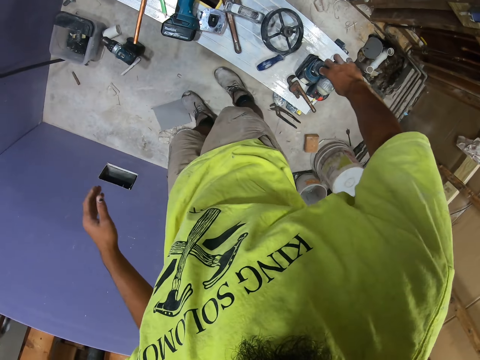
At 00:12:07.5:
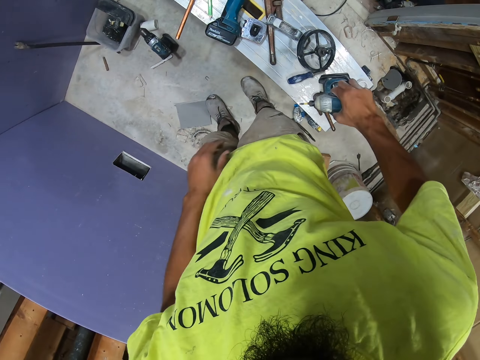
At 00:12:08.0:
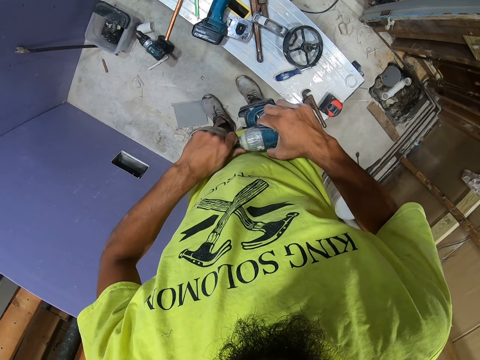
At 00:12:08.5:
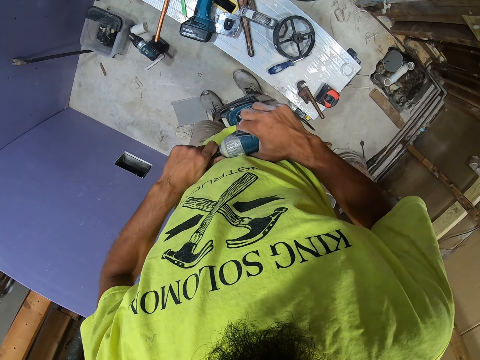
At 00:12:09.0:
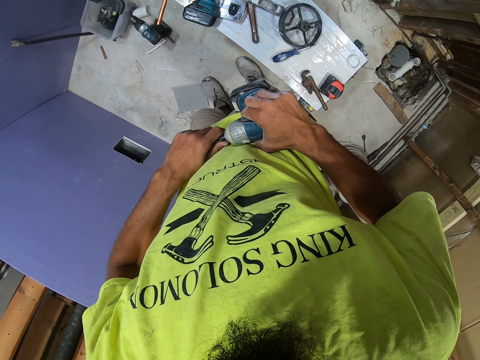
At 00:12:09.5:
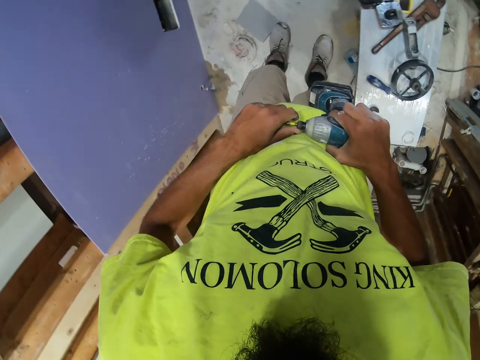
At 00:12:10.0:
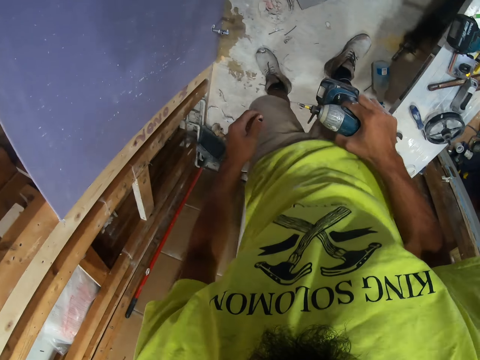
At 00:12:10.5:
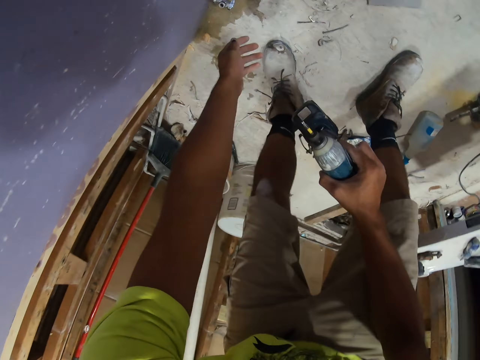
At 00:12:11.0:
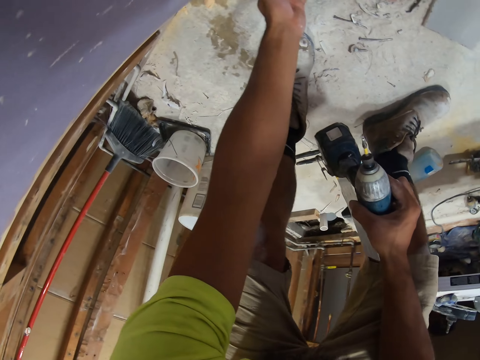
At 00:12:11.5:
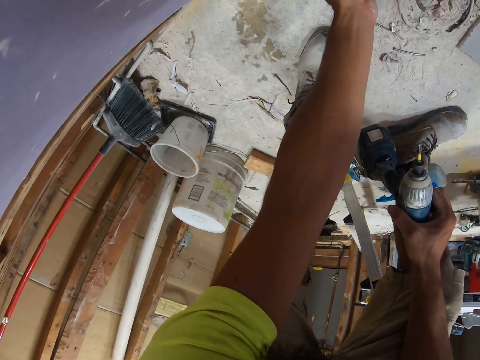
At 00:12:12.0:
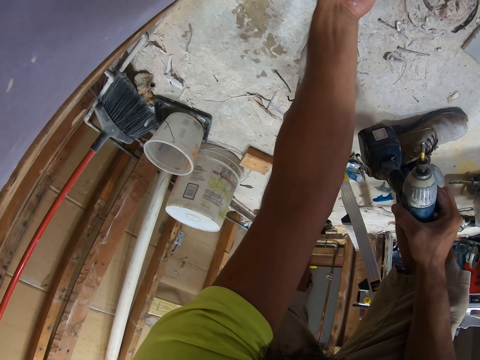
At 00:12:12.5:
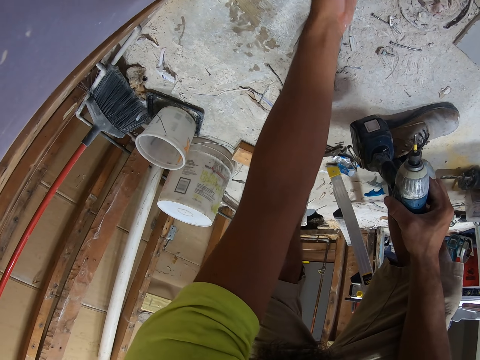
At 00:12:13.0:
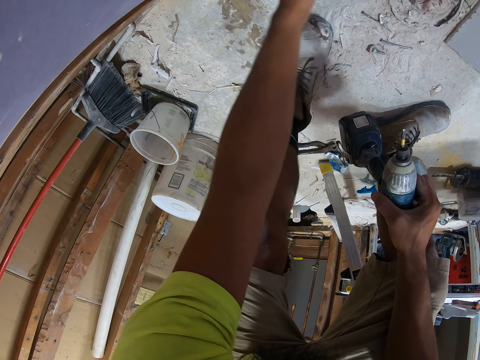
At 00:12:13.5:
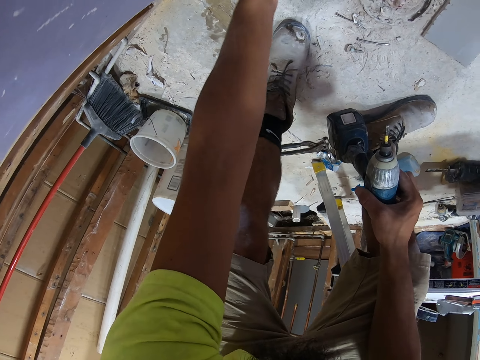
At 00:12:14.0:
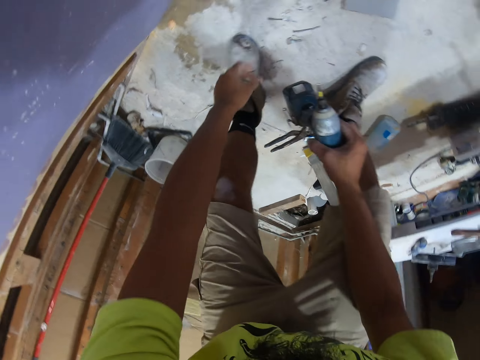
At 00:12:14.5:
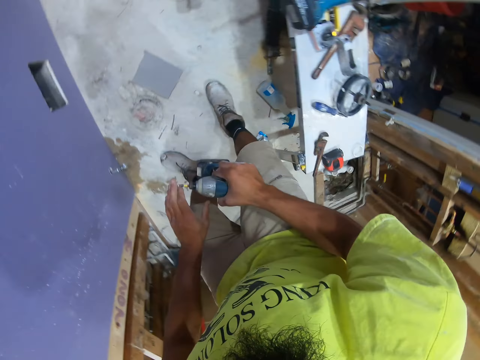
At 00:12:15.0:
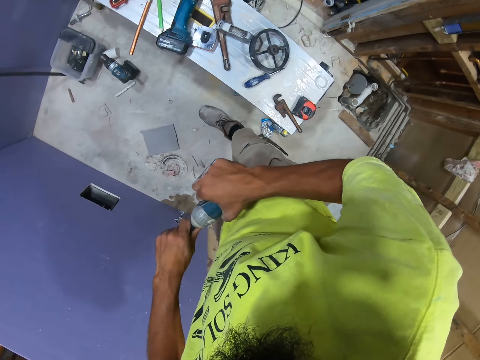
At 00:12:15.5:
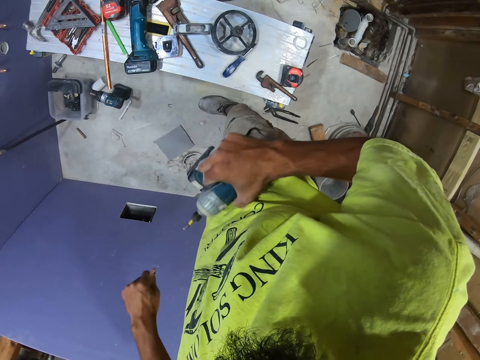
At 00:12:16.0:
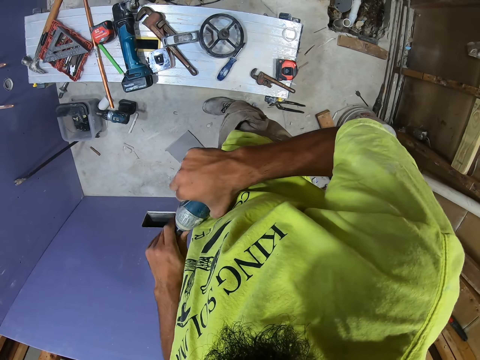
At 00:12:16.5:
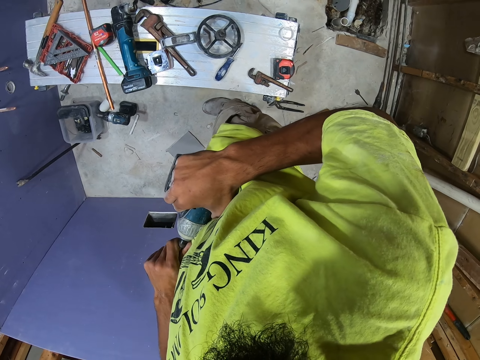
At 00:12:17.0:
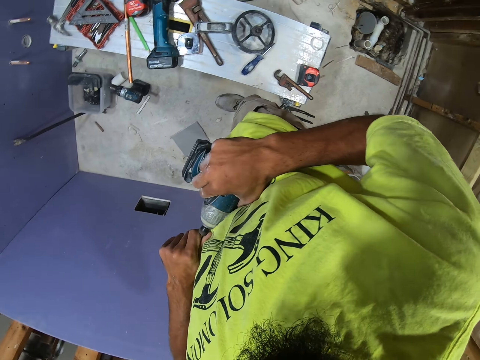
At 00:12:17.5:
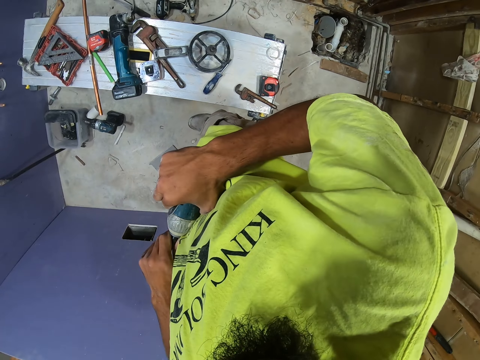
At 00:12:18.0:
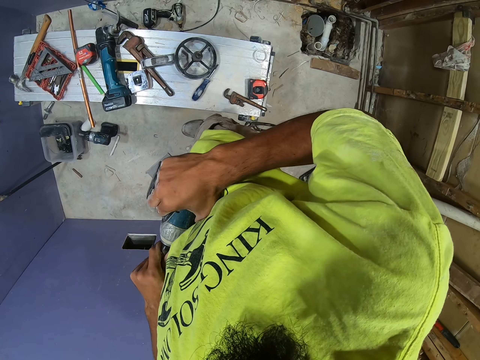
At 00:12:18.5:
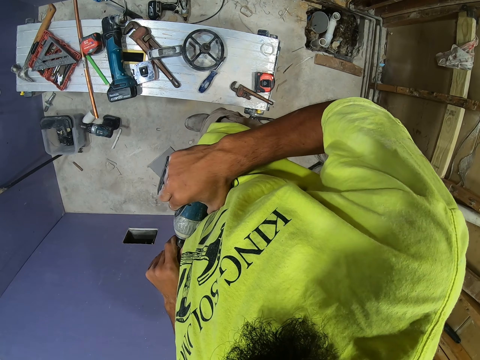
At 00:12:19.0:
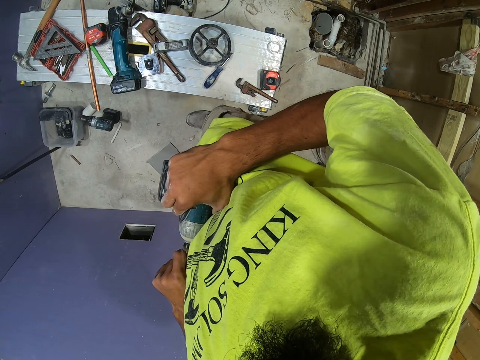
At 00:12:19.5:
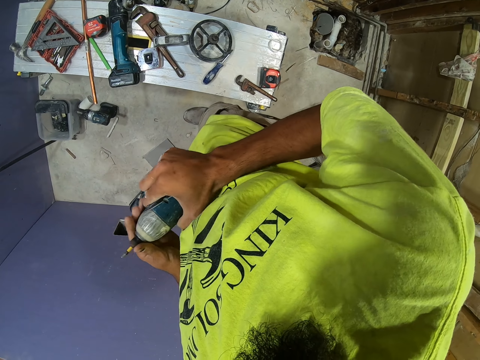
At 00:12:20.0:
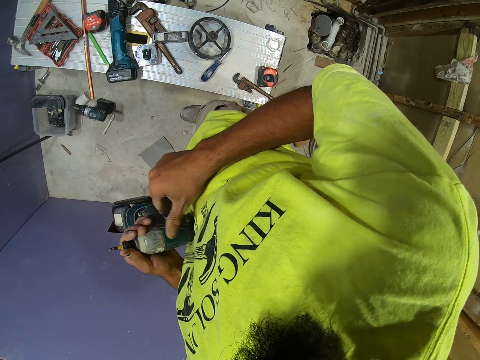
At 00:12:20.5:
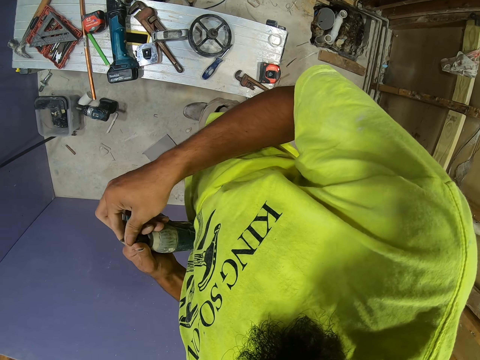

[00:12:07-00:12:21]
The camera wearer takes a soldering gun or drill on the table. They touch the copper pipe of the soldering gun. They bend near the blockboard. They touch the bolt on the blockboard. They fasten the bolt with hand. They stand up. They try to pull the copper pipe in the soldering gun. They dust the drill. They pull the nails.

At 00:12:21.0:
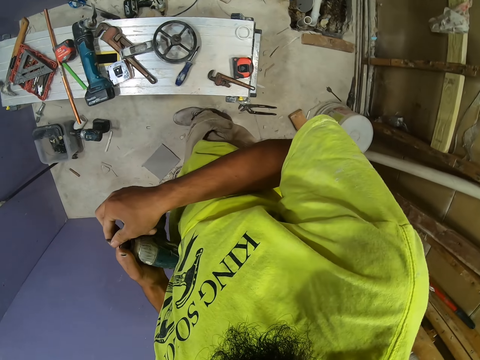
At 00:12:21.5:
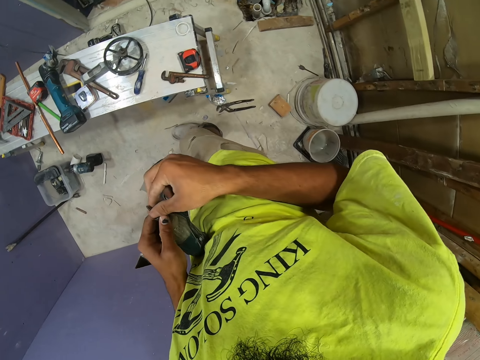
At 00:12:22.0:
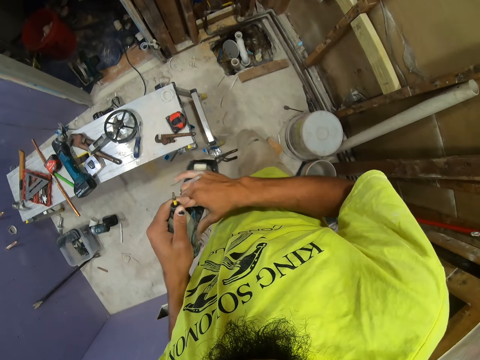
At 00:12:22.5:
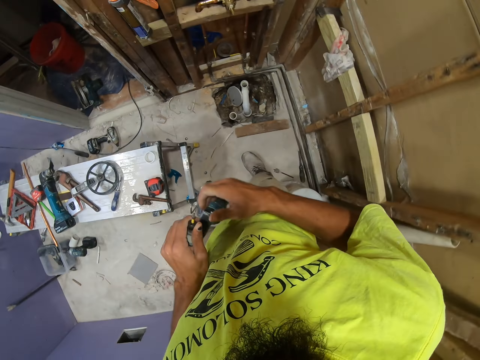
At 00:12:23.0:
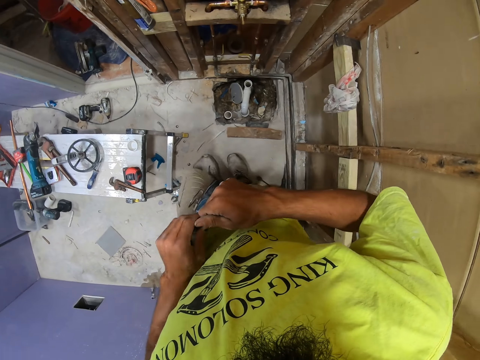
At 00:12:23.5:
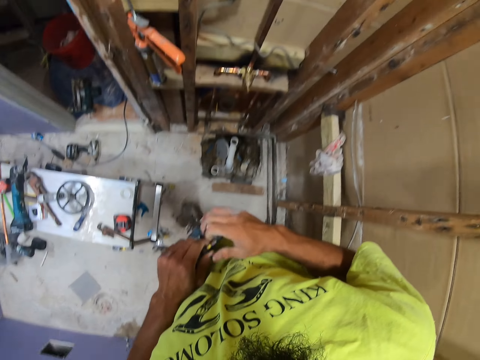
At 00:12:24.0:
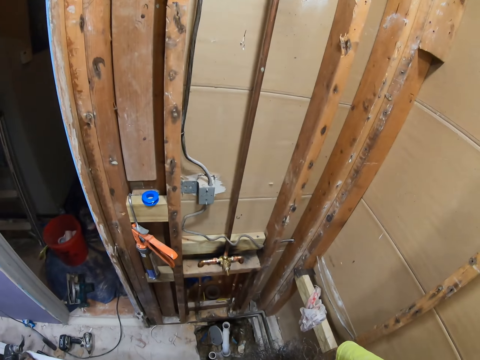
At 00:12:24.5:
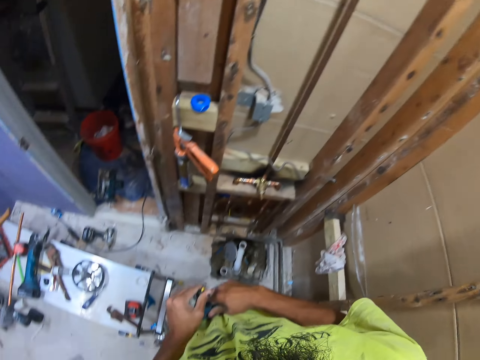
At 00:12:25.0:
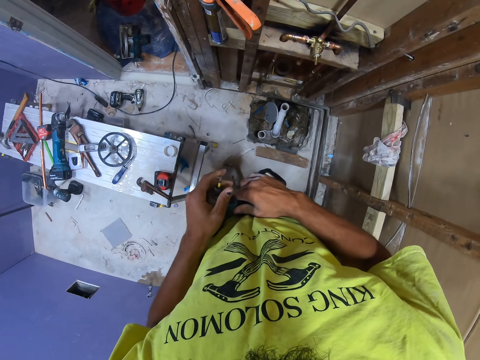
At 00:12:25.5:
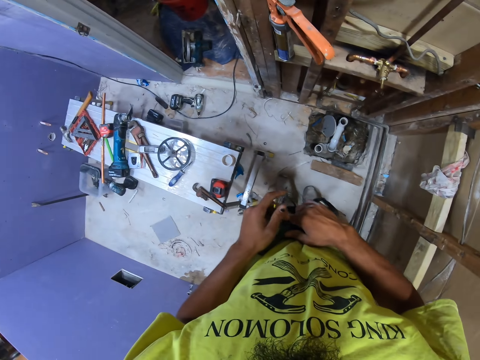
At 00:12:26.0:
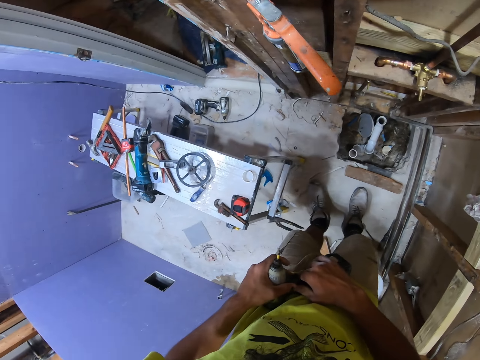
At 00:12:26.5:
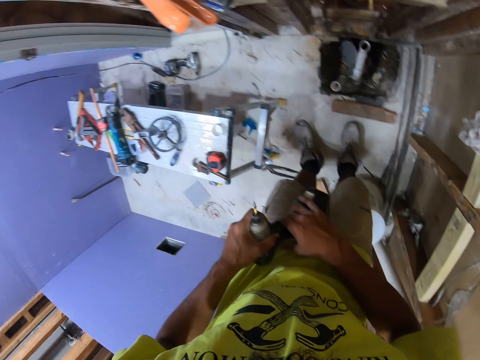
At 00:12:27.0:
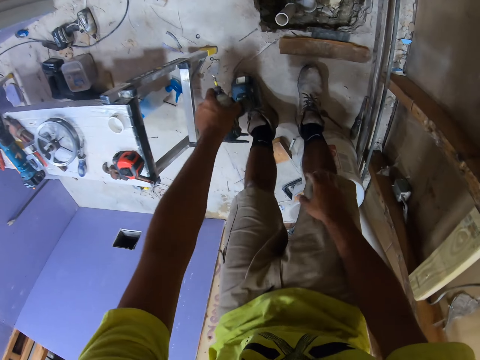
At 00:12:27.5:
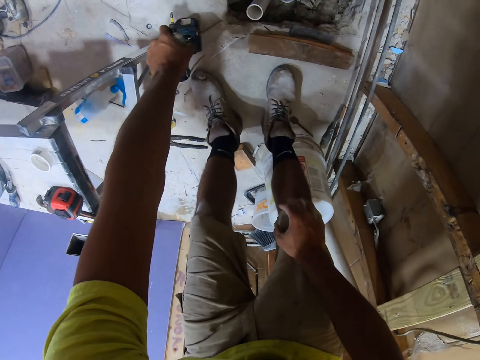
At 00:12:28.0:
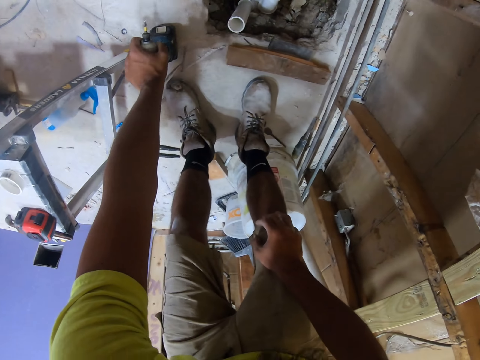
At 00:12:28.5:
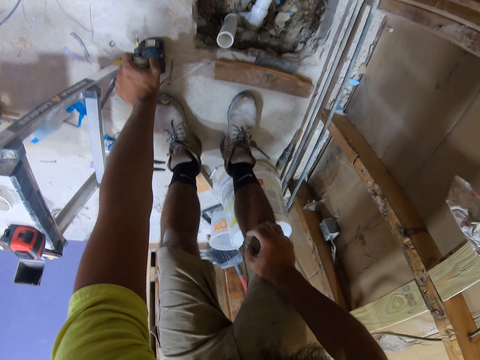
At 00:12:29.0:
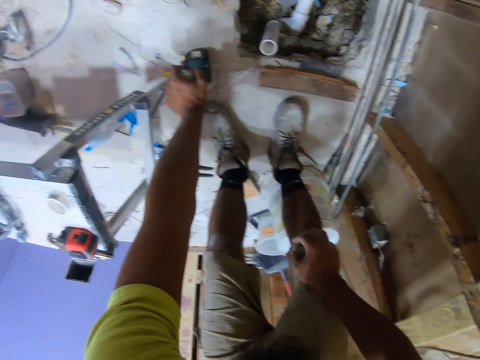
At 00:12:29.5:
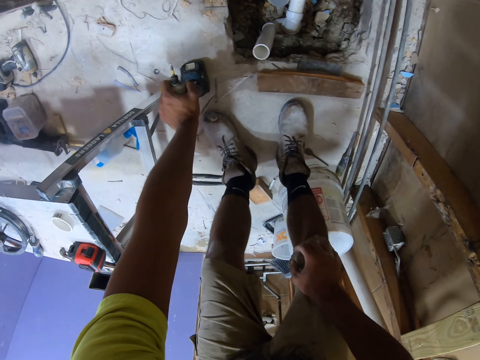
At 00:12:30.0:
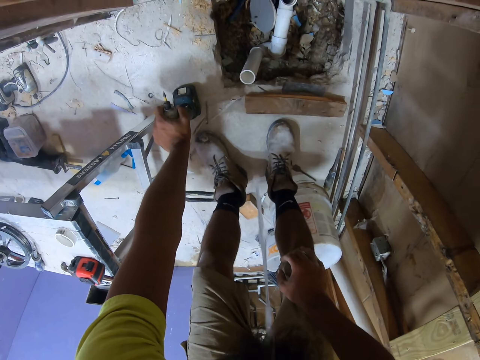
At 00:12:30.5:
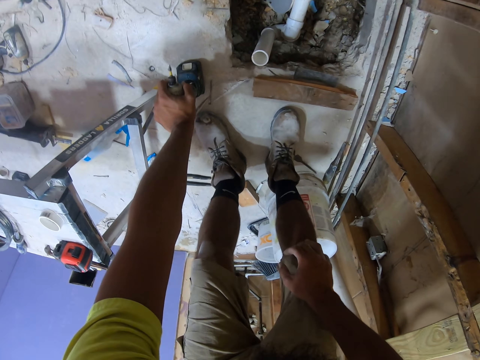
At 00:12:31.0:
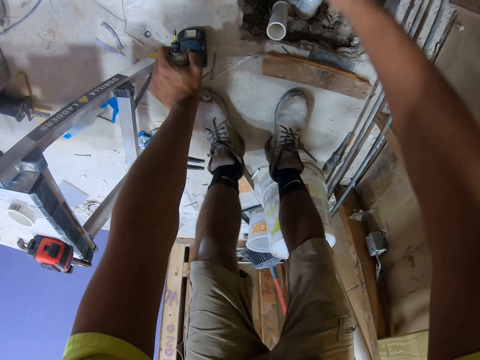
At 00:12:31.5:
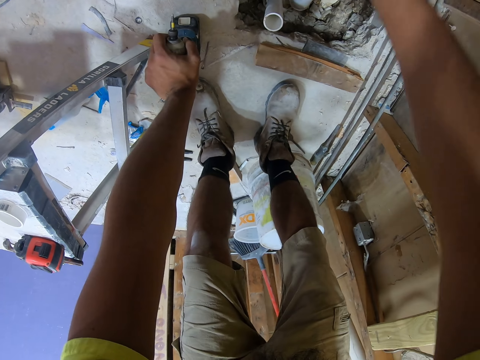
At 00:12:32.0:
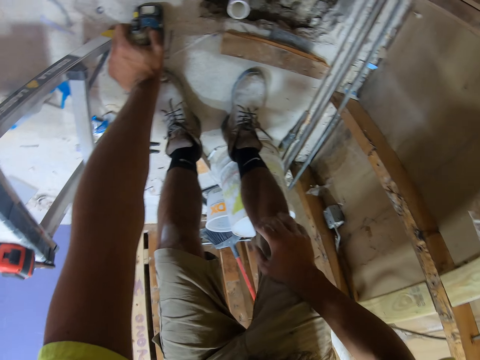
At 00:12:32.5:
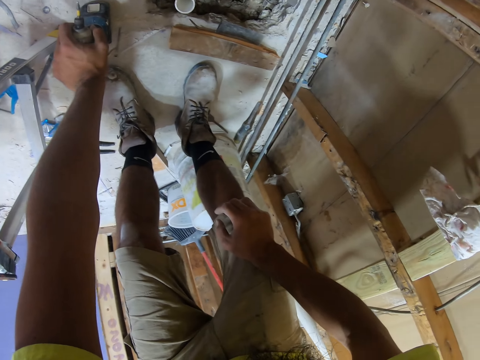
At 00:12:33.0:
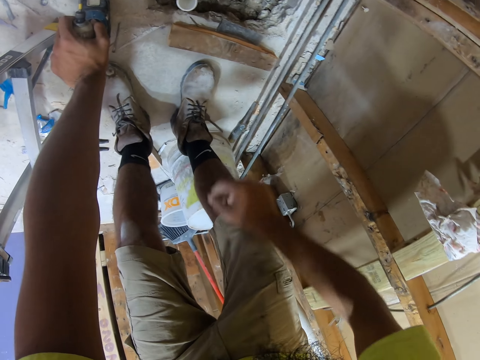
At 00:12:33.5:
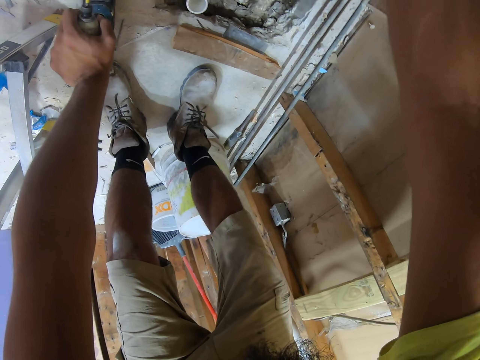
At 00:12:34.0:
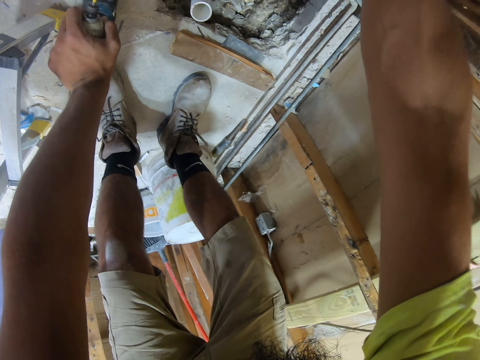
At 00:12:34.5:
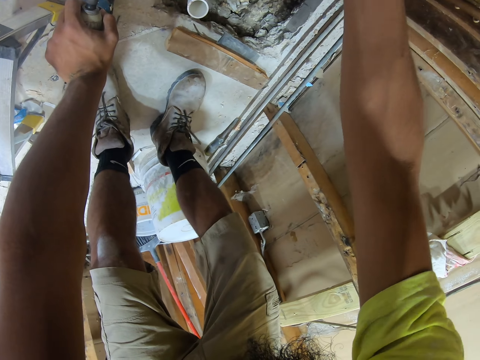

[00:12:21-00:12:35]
The camera wearer walks and looks around. They put the soldering gun on the floor. They spit in a hole. They stretch a hand.
